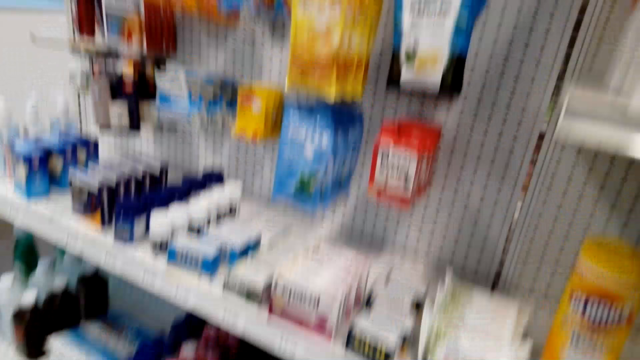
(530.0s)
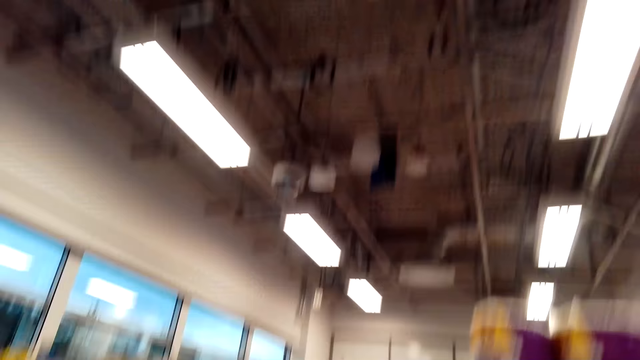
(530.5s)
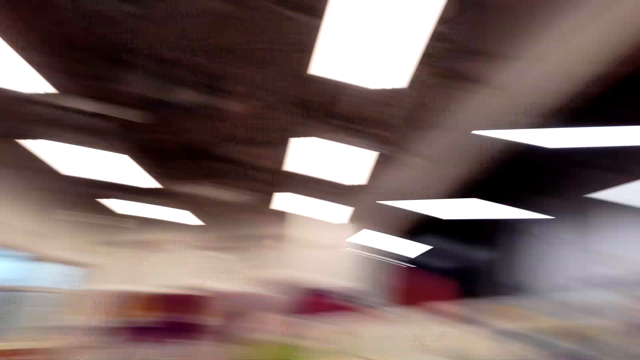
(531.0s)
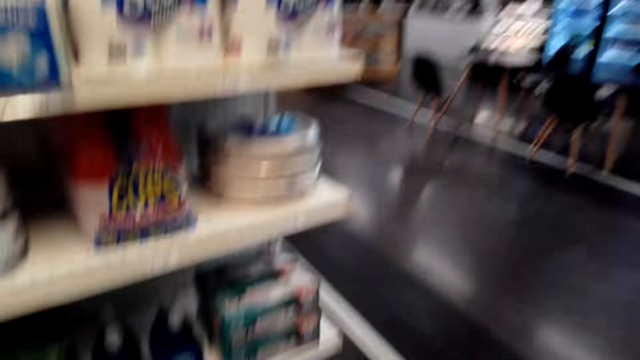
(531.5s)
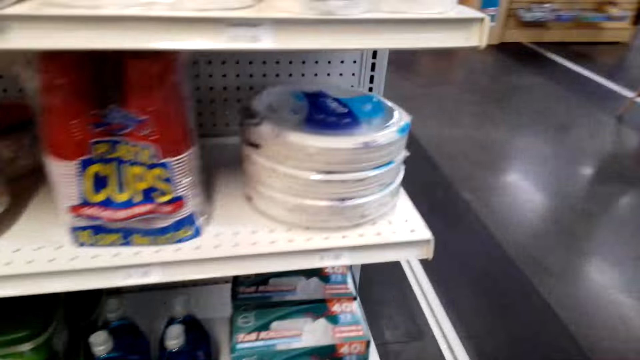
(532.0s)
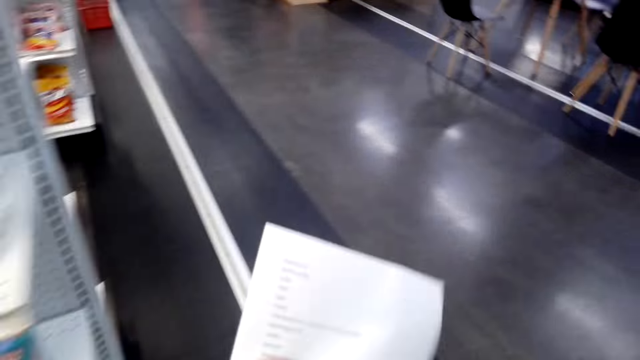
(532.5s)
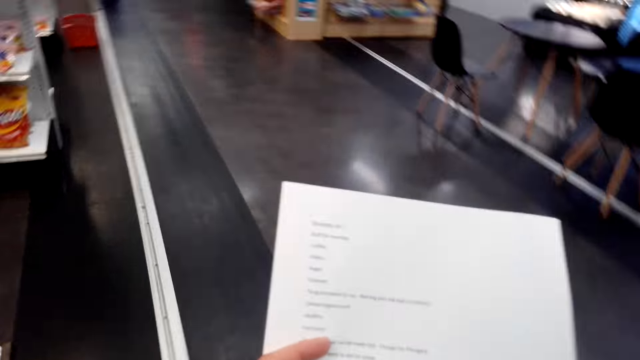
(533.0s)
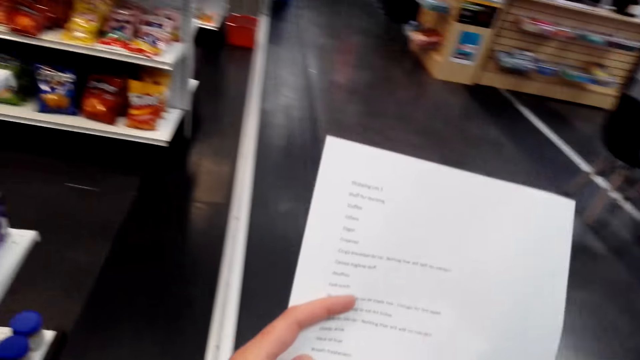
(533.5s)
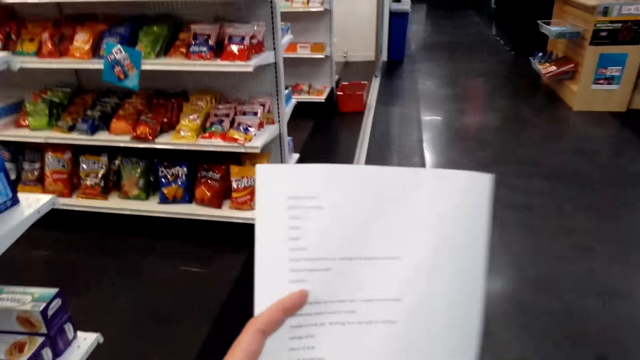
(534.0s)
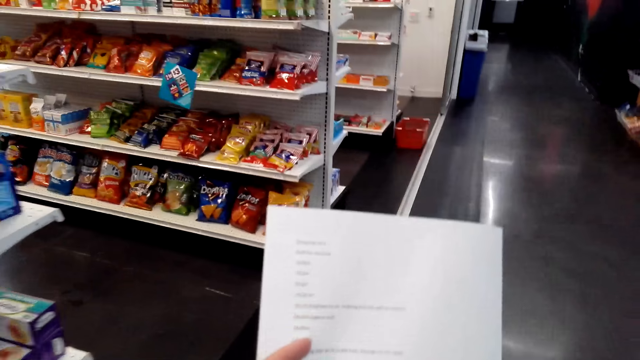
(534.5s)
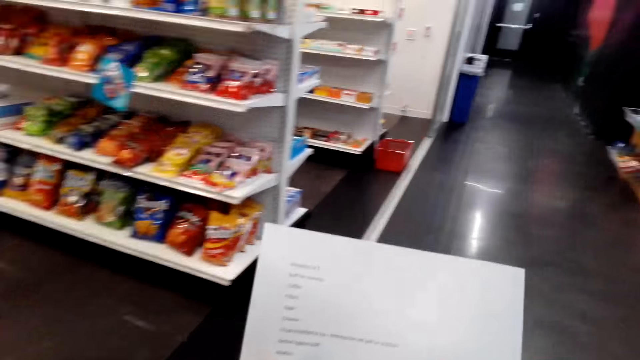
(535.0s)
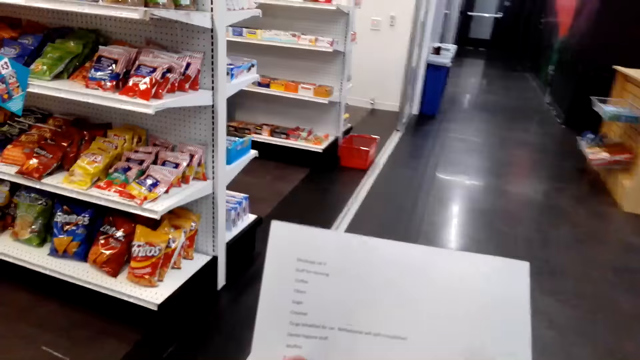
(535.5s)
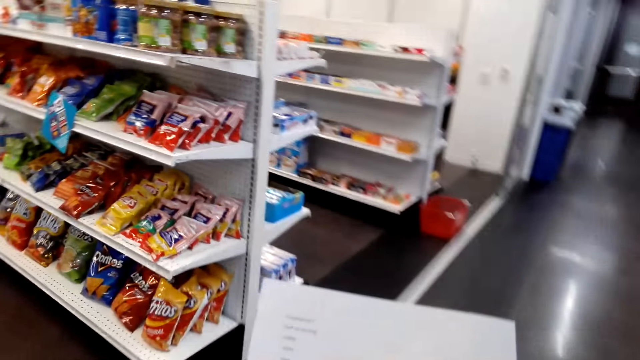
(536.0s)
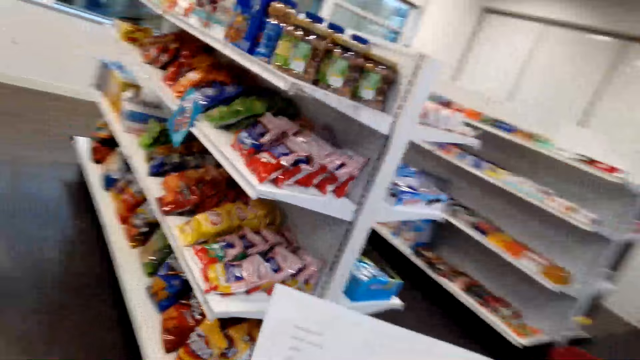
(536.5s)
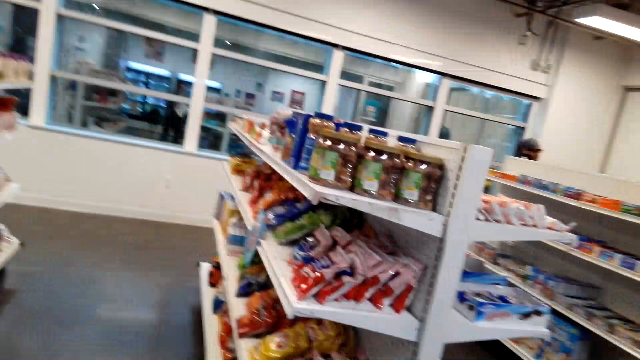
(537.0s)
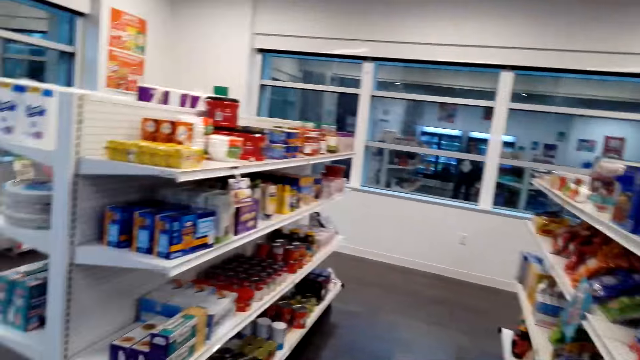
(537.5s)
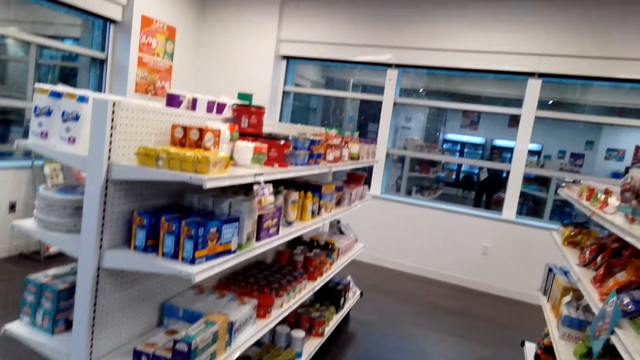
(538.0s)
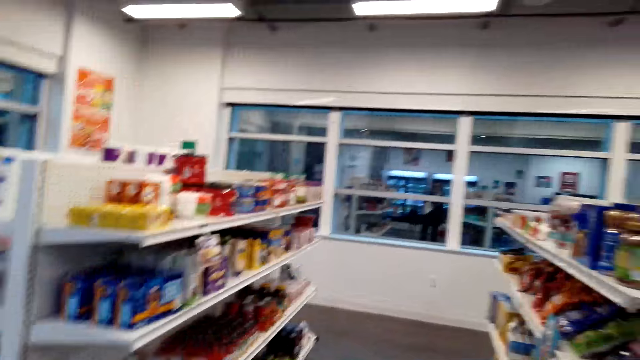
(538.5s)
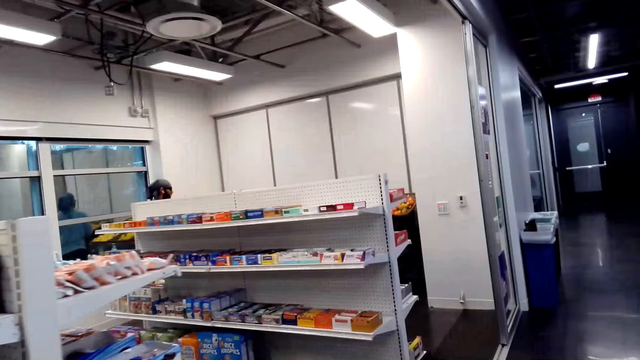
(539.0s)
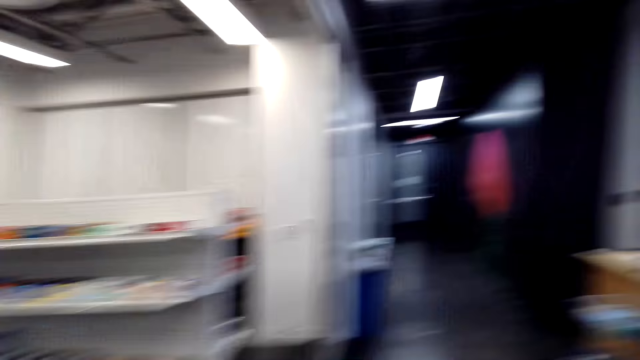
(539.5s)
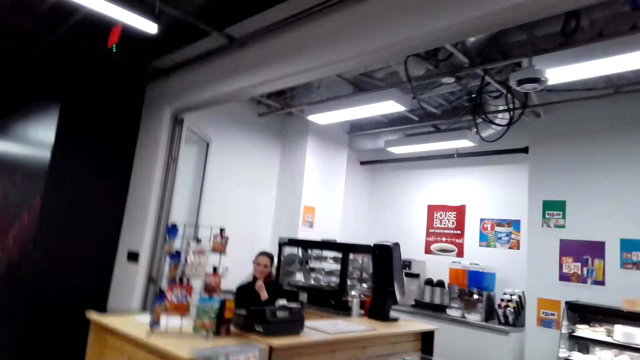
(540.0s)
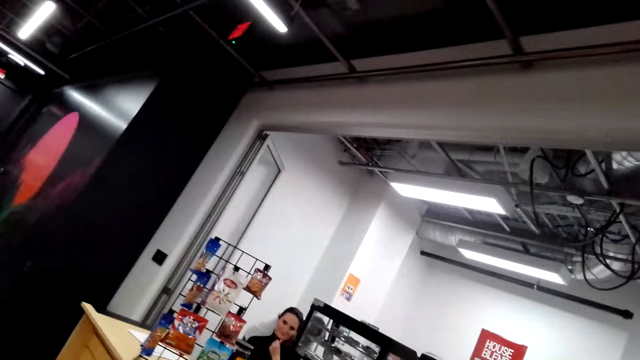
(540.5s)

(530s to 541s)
The camera wearer converses with someone on the other side. They look around. They look at the piece of paper. They look around.

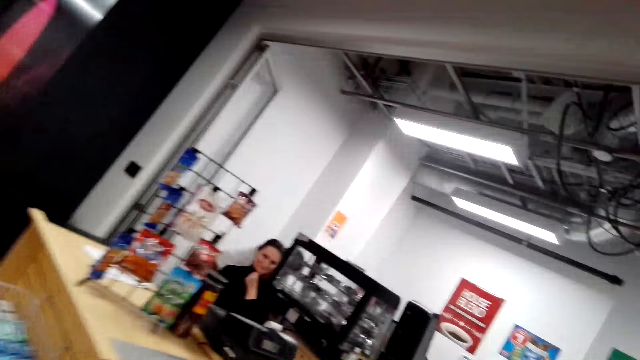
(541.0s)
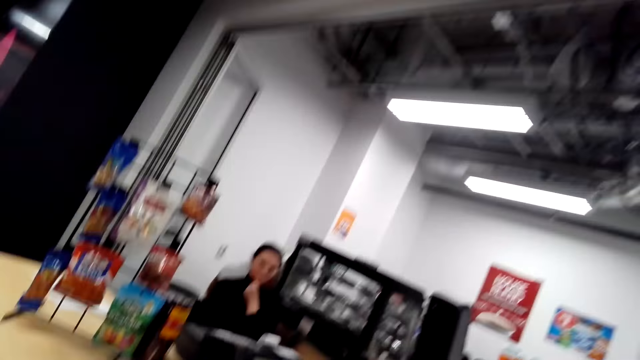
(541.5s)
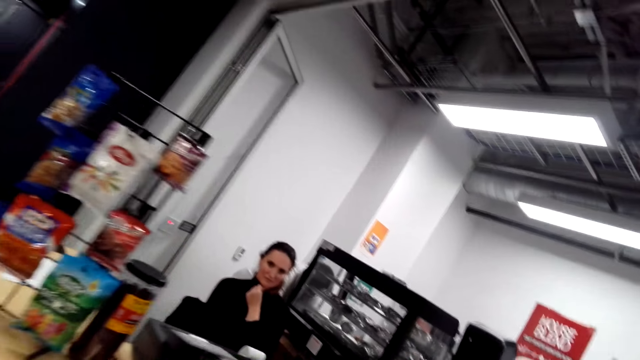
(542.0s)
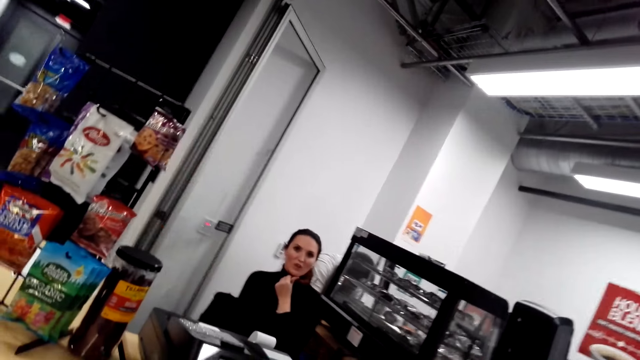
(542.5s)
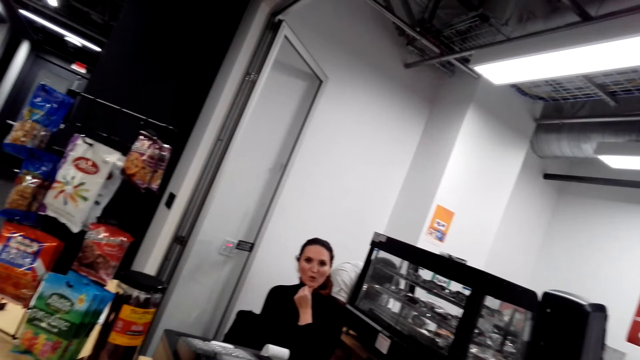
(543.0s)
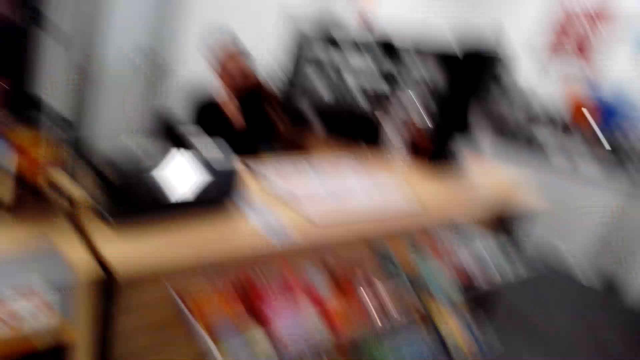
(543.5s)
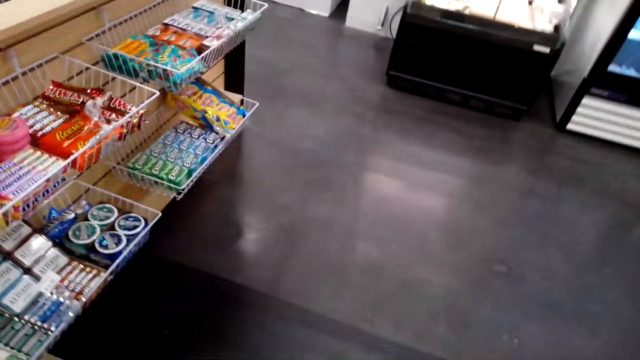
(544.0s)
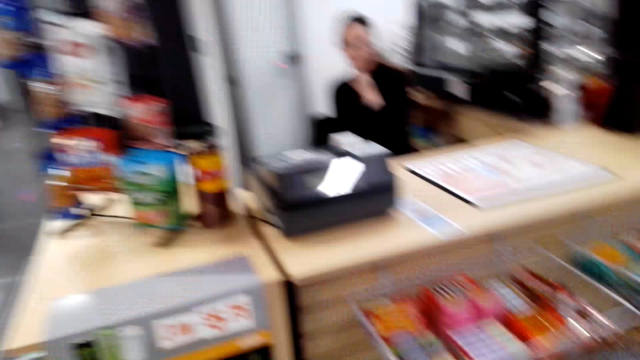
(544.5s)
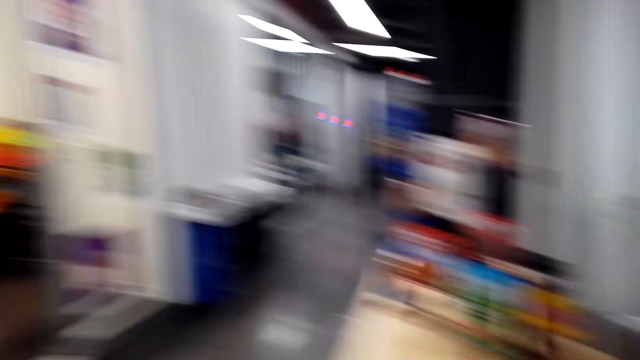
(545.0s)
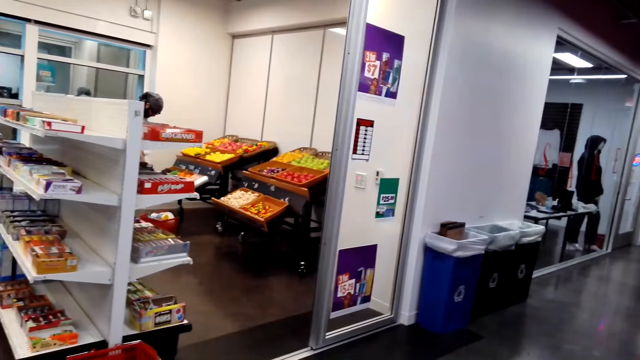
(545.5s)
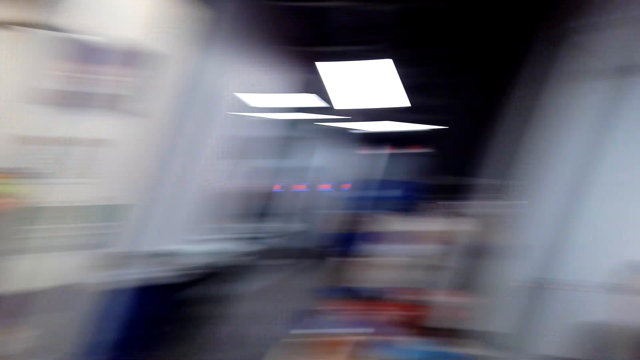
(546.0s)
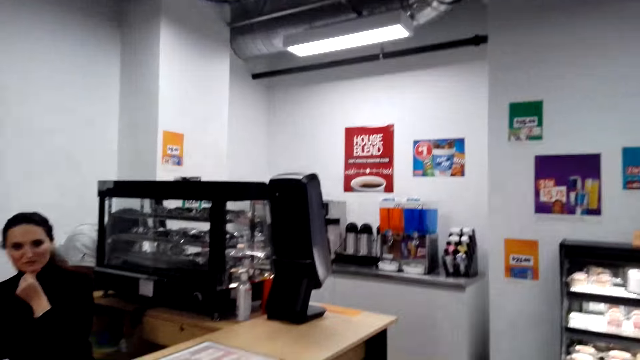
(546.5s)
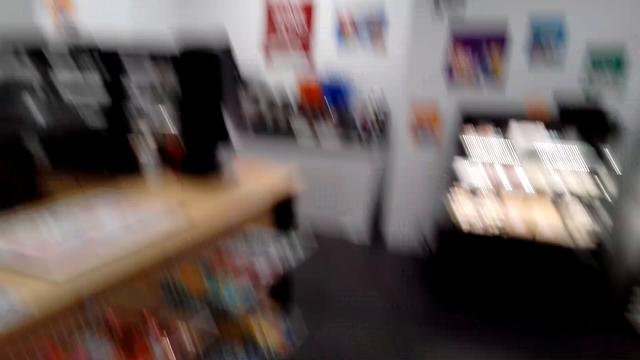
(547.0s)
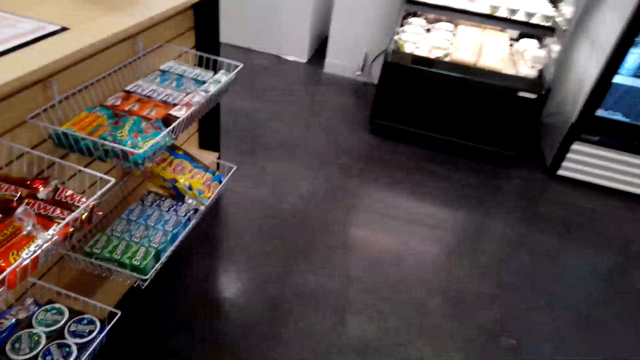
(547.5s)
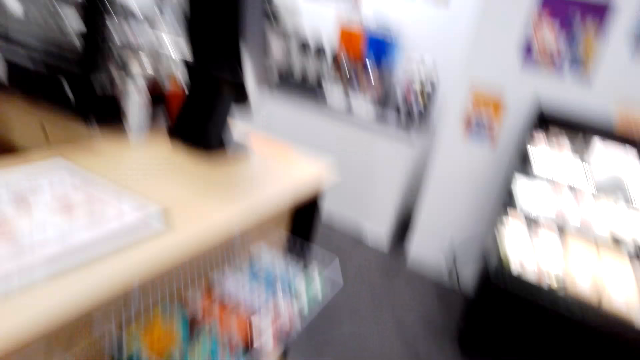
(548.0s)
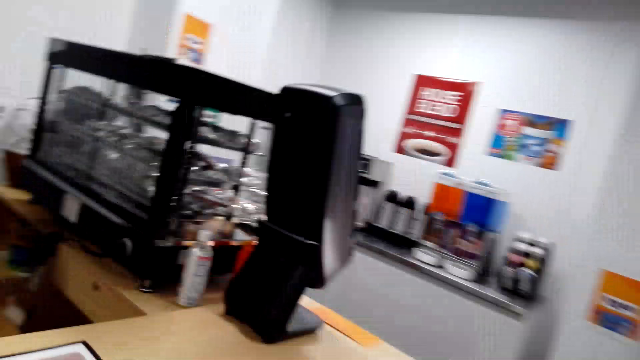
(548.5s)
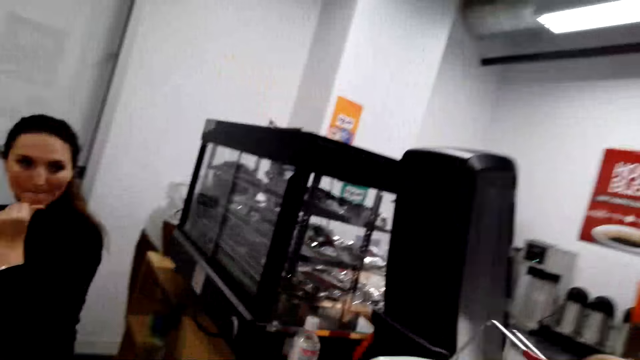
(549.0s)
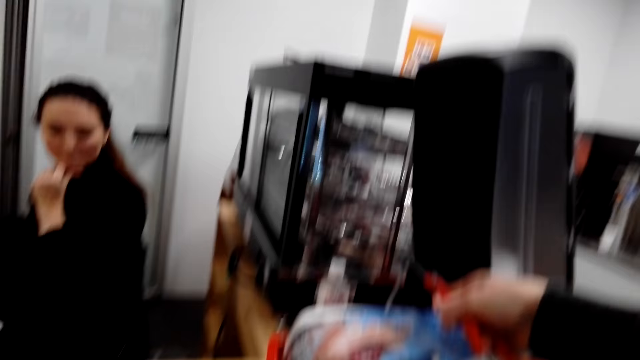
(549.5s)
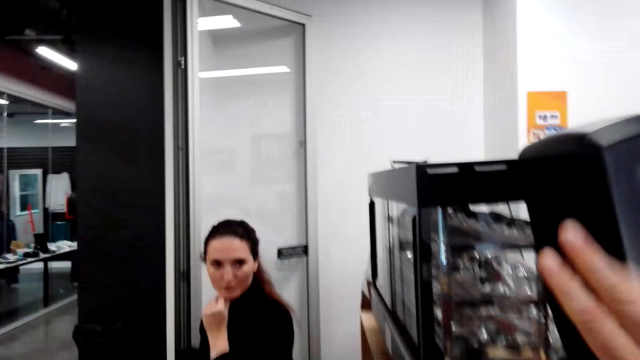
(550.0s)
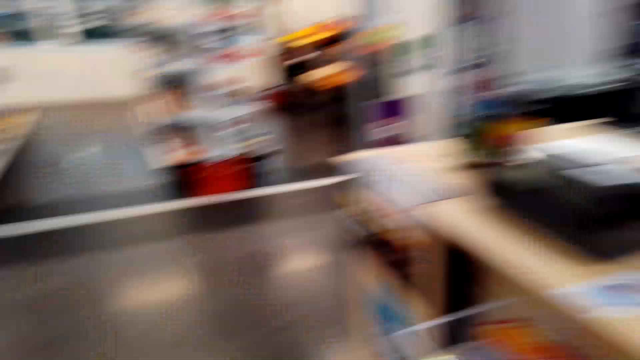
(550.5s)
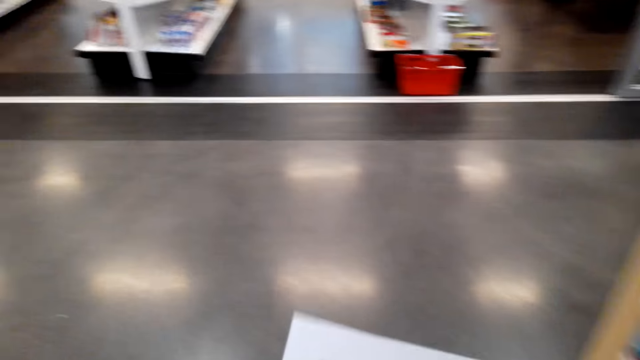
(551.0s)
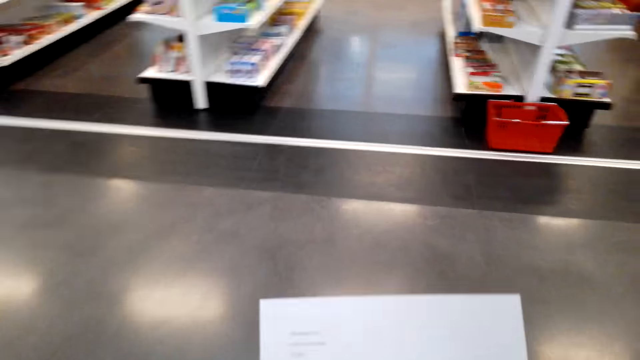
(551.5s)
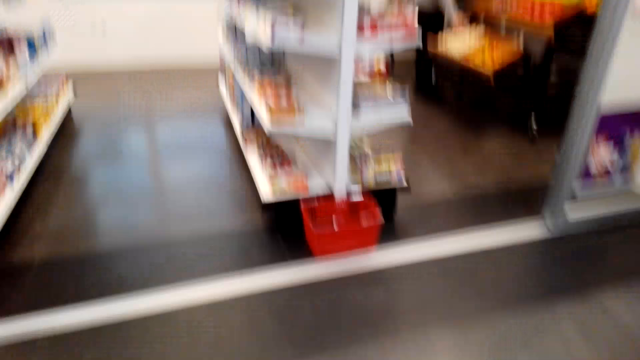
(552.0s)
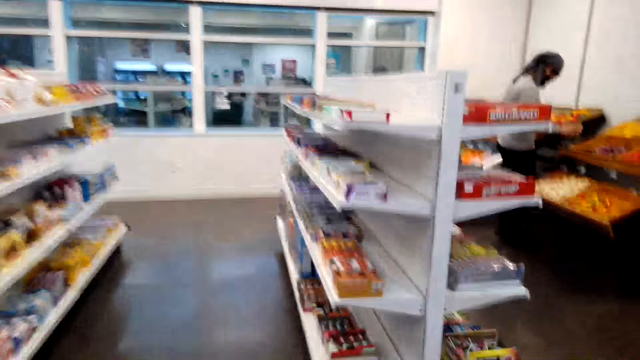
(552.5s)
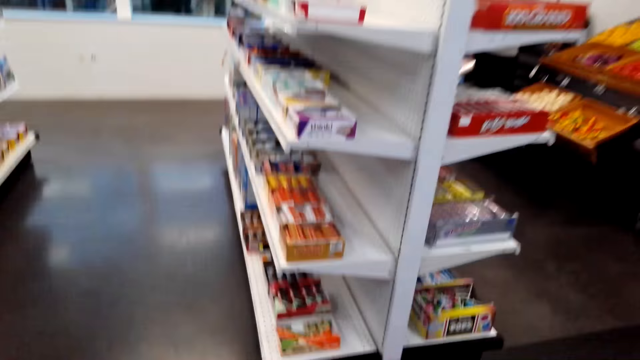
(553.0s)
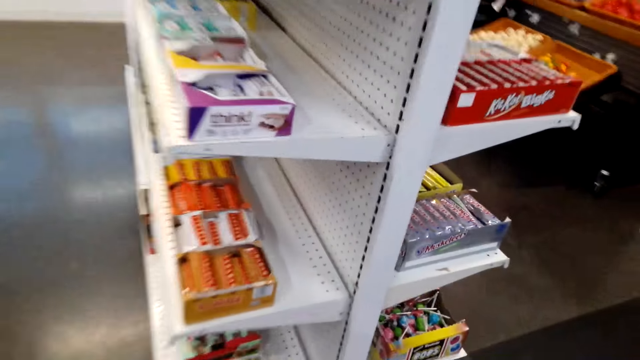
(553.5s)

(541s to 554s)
The camera wearer asks the cashier a question. They look around. They put the basket on the counter. They move around.
